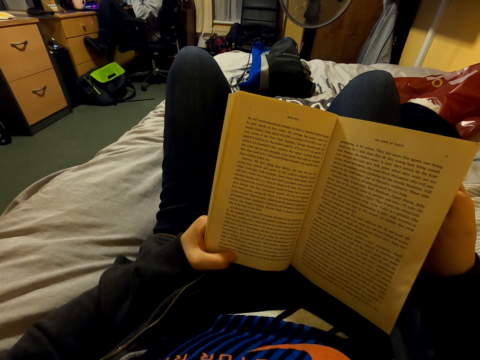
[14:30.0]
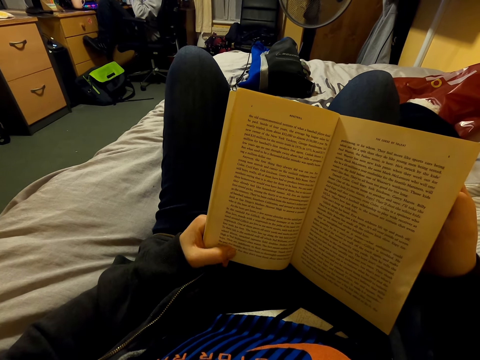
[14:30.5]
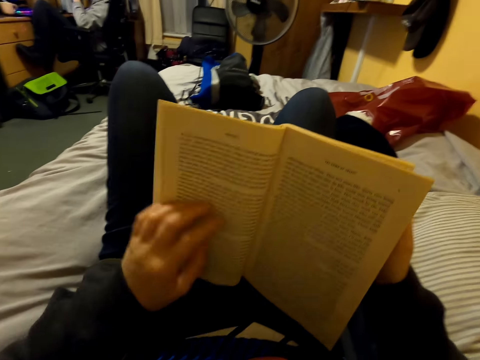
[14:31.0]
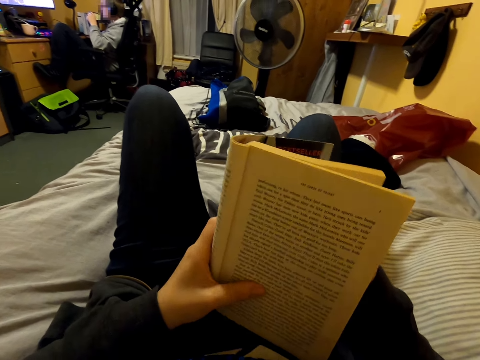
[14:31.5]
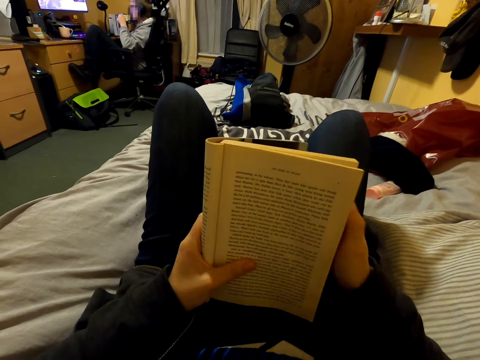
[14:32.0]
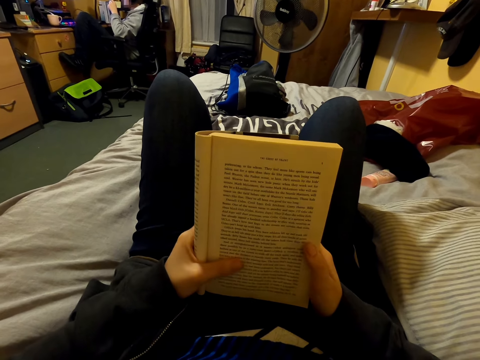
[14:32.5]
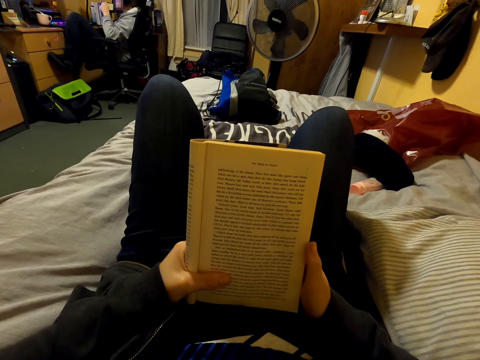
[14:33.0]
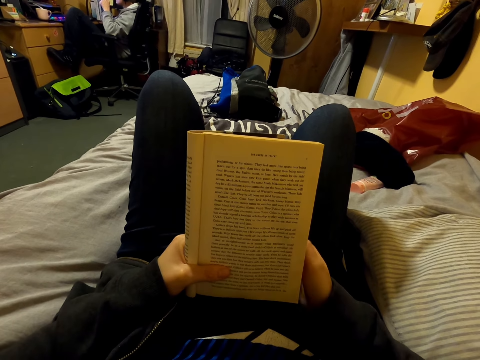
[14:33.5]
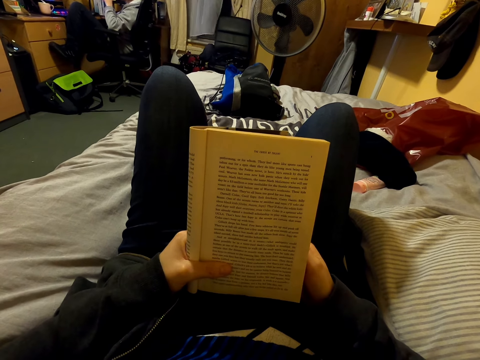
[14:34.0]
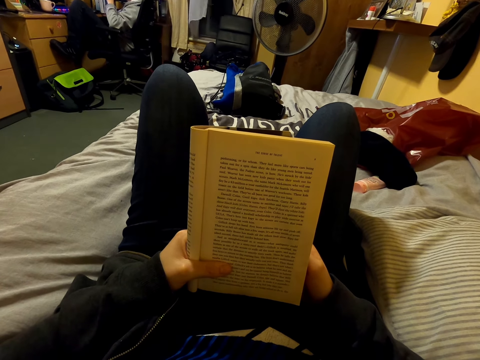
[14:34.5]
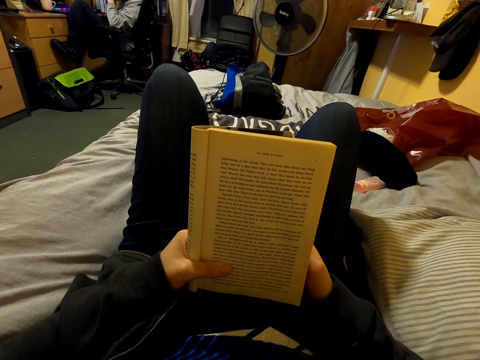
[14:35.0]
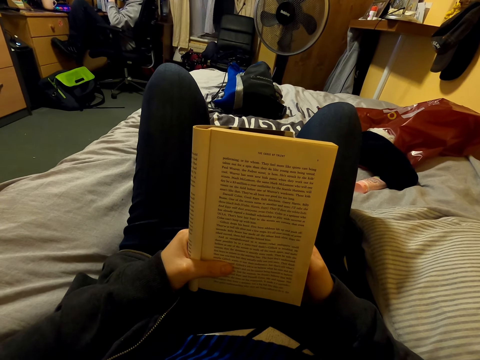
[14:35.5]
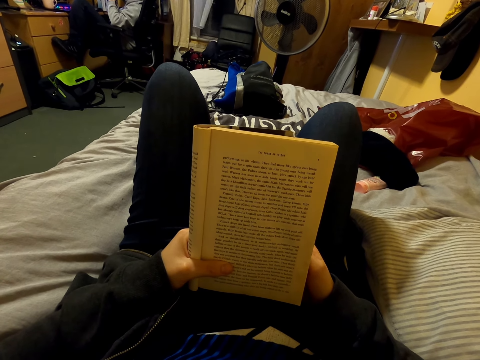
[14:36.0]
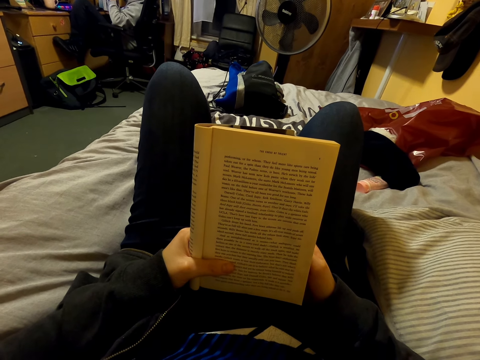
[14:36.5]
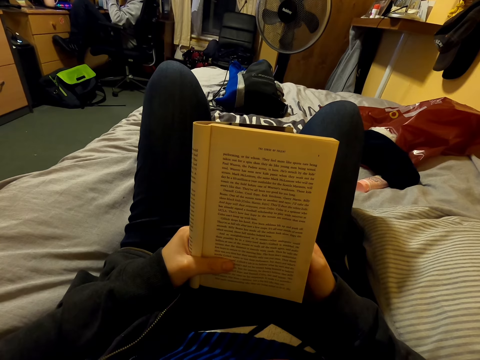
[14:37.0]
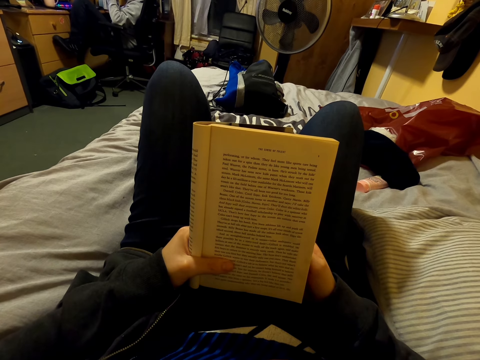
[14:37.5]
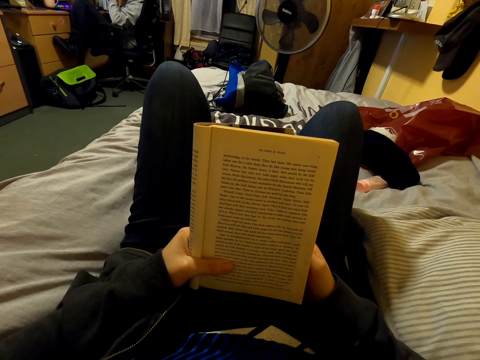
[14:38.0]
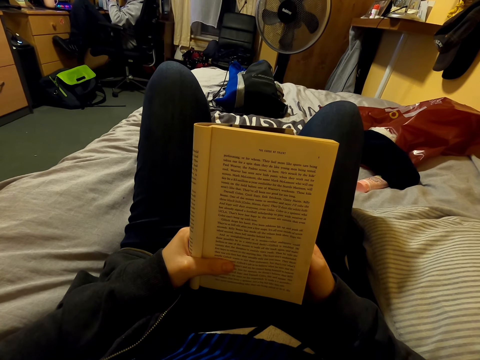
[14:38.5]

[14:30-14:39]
The camera wearer folds a page of a book with the right hand. They read the book. They hold the book with both hands.

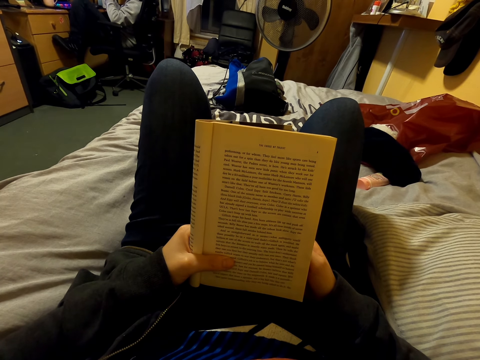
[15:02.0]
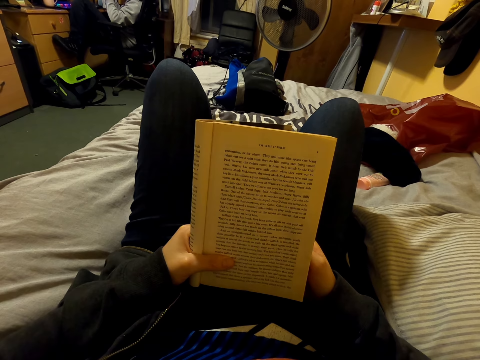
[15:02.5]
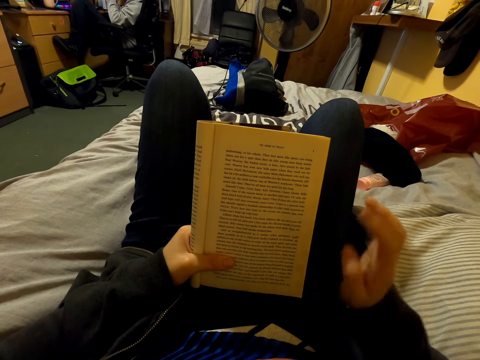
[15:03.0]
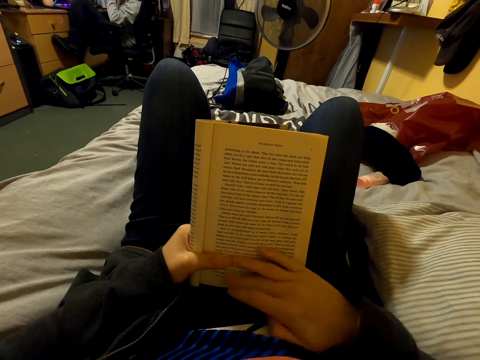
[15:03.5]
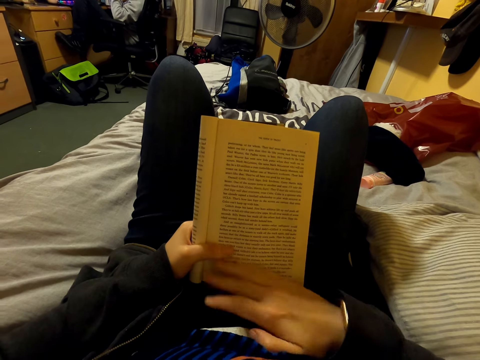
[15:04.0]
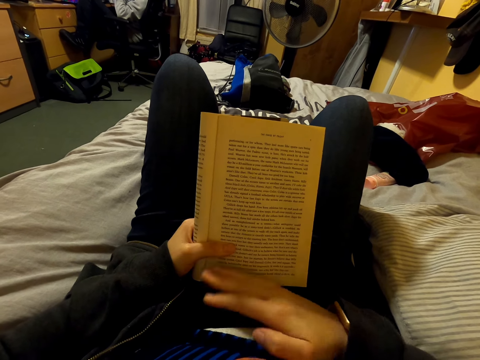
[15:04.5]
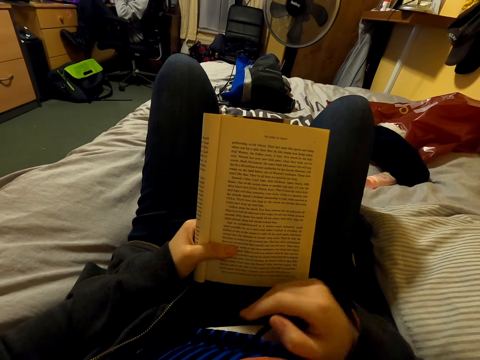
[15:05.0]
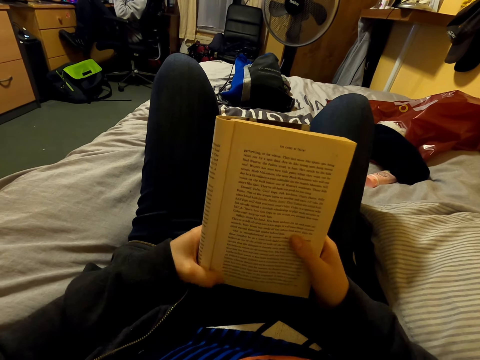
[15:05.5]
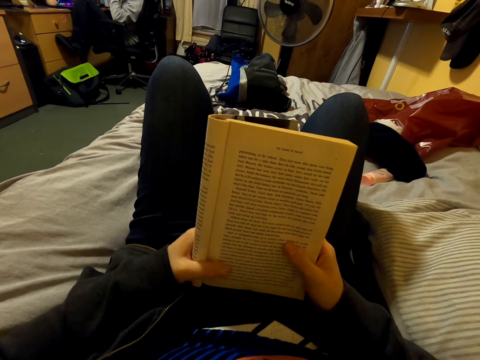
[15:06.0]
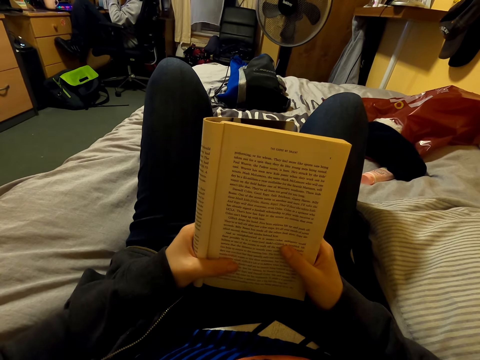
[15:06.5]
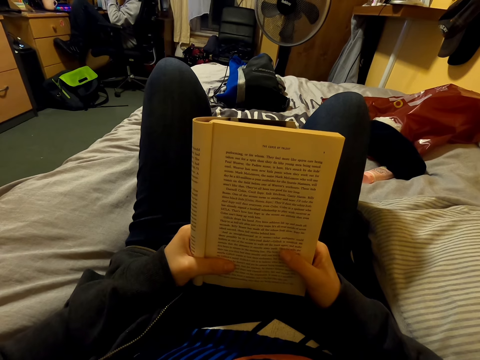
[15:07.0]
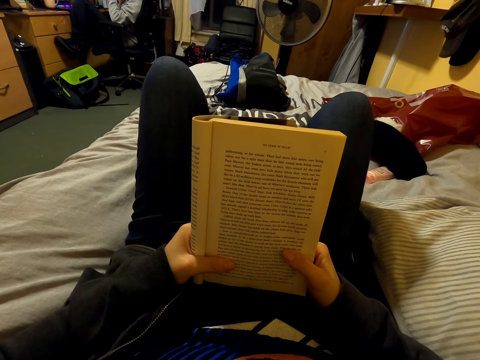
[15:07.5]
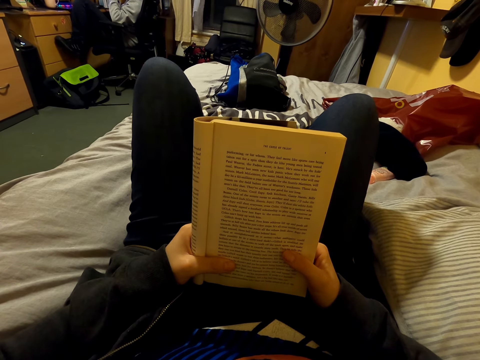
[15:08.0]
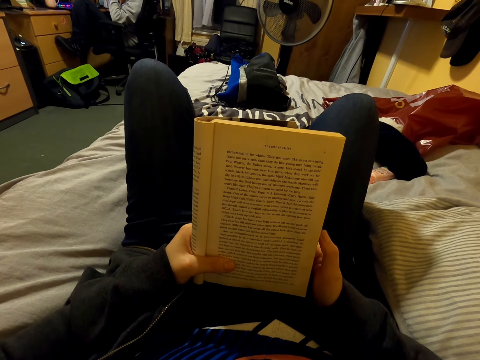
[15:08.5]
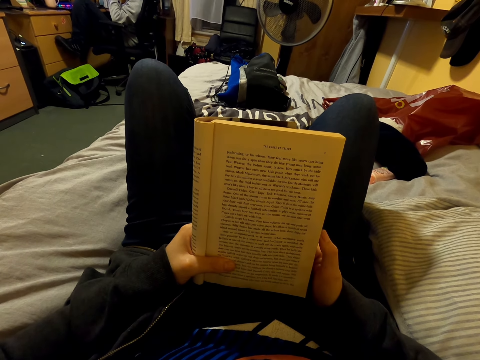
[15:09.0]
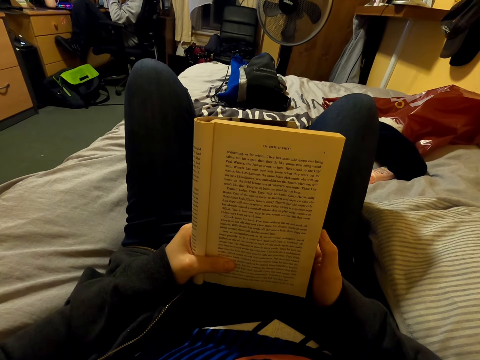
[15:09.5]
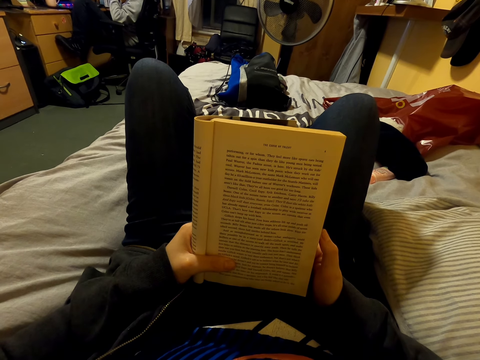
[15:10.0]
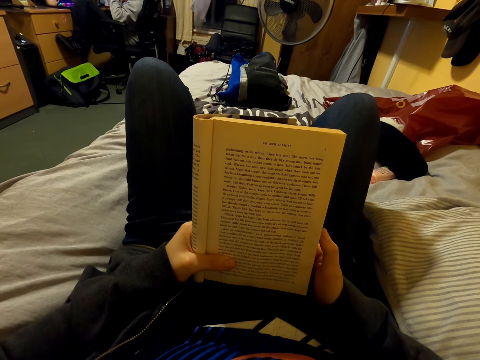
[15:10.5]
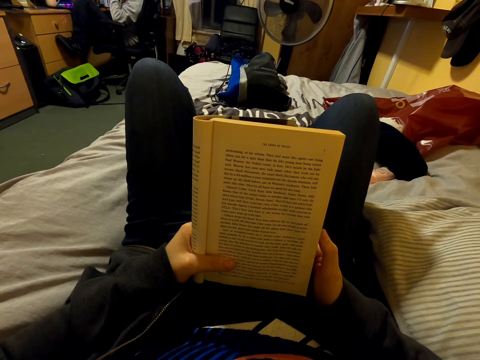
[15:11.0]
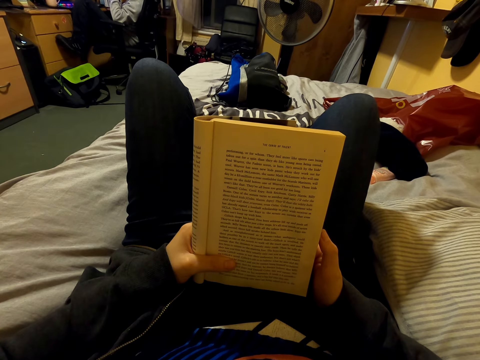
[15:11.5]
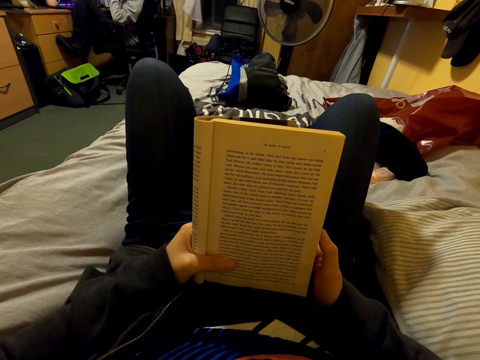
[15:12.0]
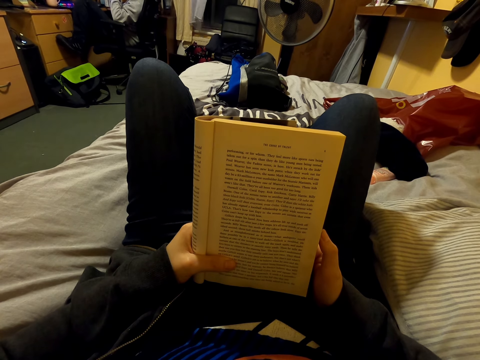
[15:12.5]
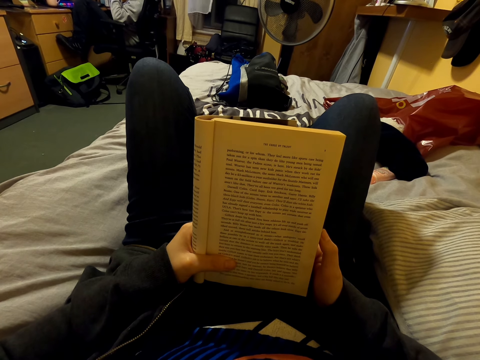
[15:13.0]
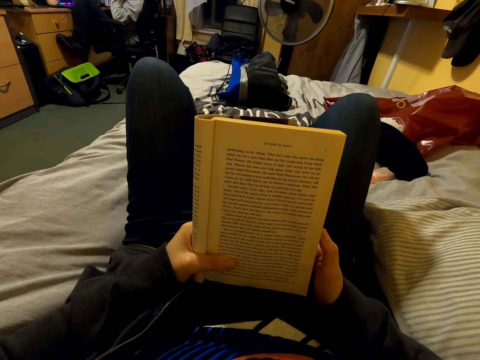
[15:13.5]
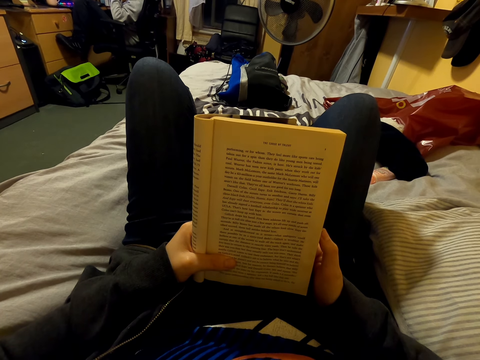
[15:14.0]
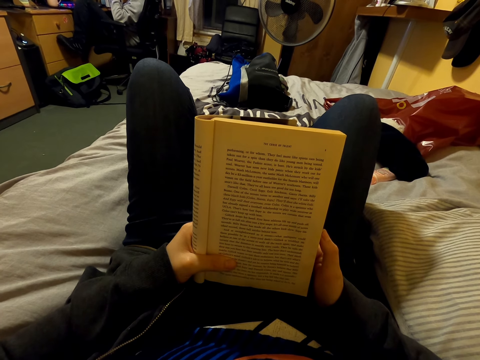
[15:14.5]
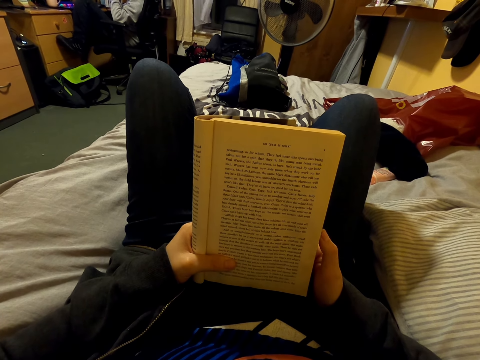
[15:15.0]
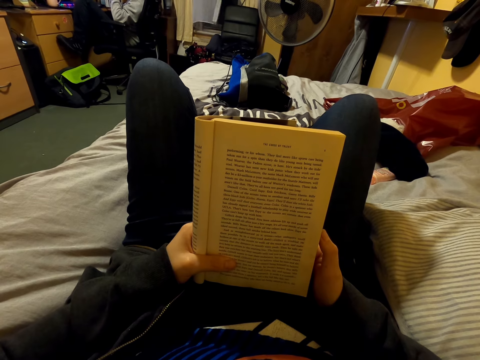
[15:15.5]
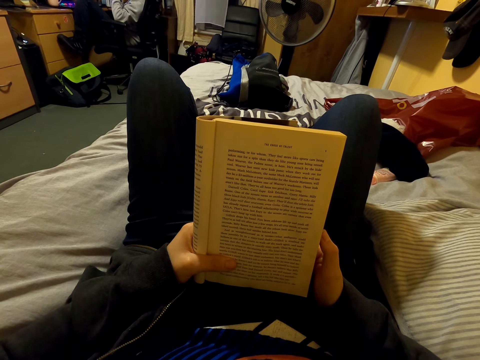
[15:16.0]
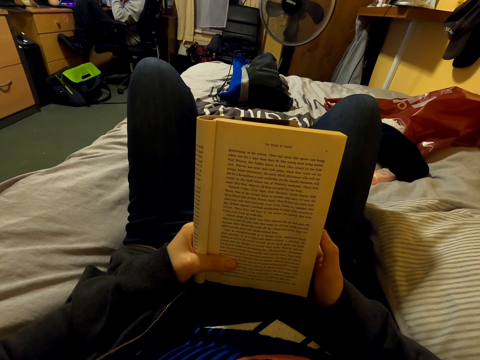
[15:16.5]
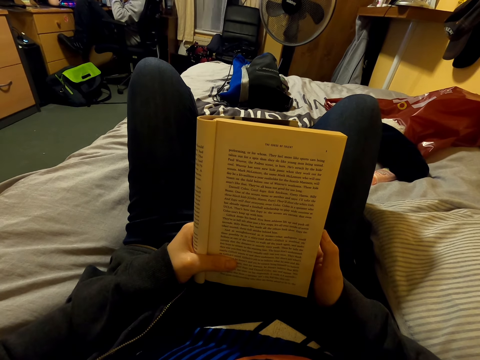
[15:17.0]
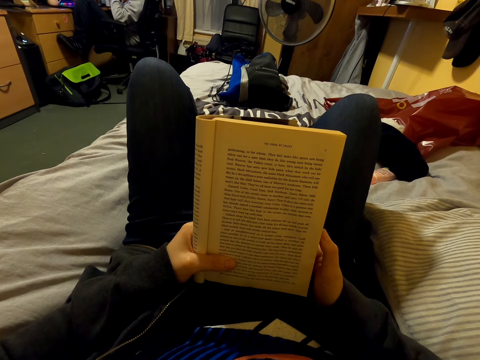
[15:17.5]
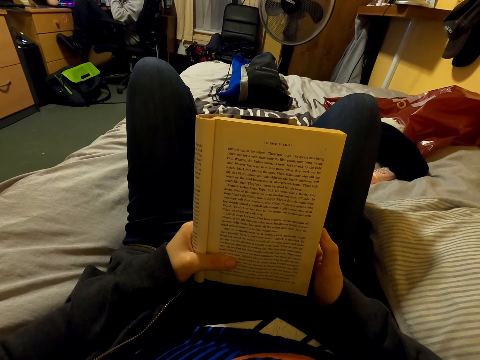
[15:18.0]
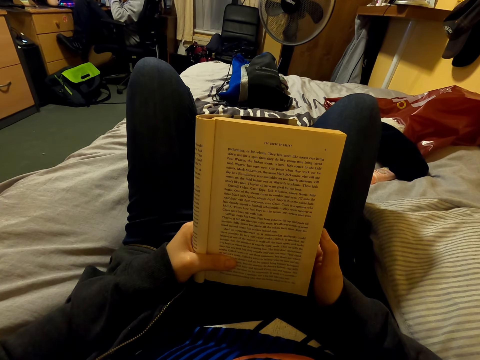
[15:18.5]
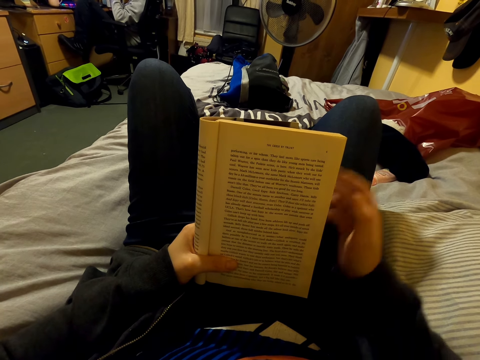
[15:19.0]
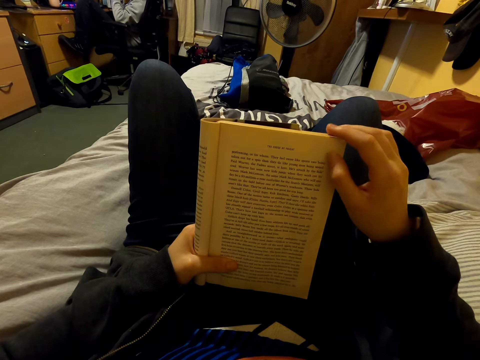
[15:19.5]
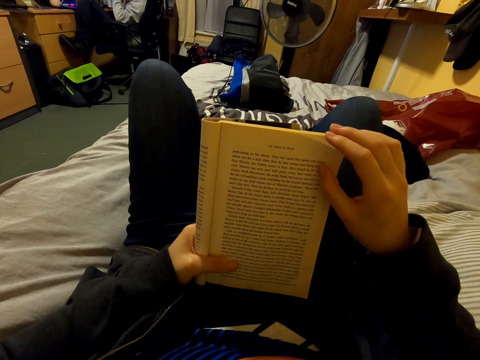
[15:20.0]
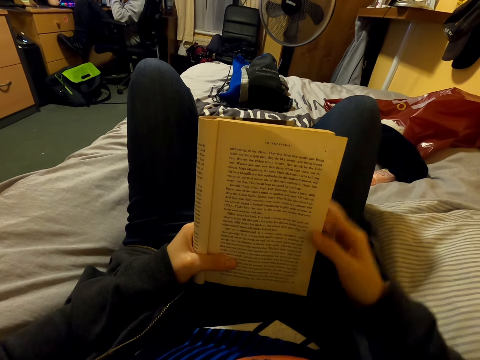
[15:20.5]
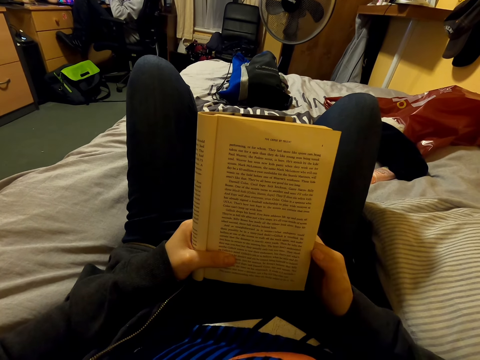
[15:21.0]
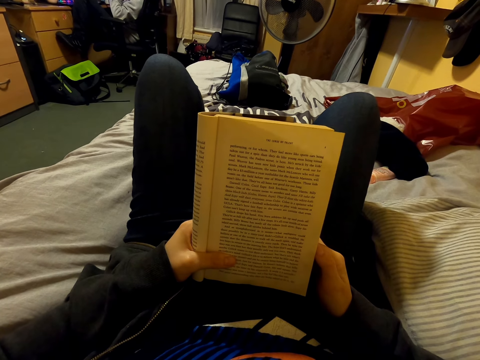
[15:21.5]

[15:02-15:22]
The camera wearer wipes a book with the right hand. They read the book. They hold the book with both hands. They align a page of the book. They move a right hand on the book.
